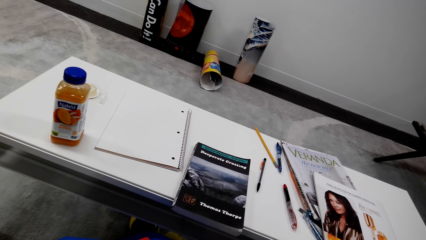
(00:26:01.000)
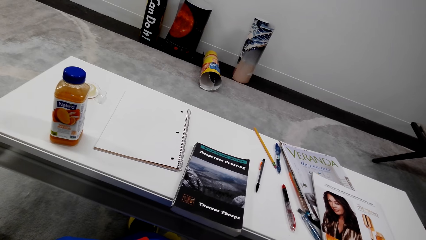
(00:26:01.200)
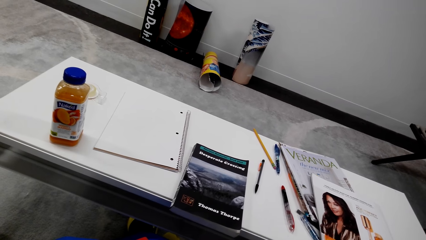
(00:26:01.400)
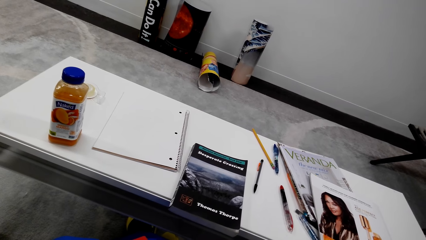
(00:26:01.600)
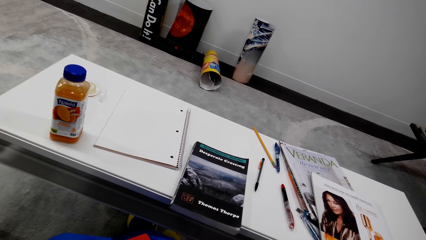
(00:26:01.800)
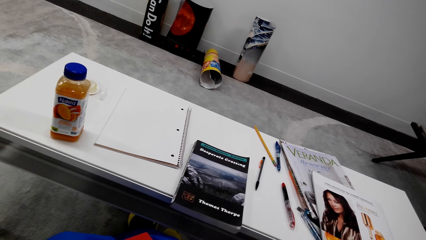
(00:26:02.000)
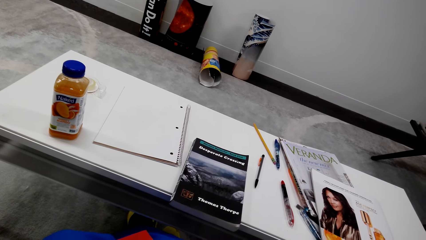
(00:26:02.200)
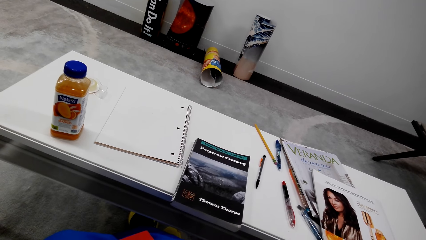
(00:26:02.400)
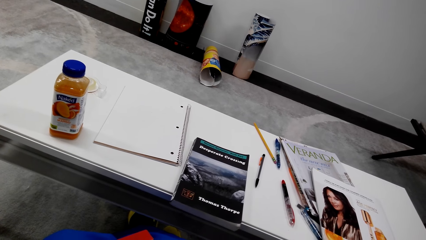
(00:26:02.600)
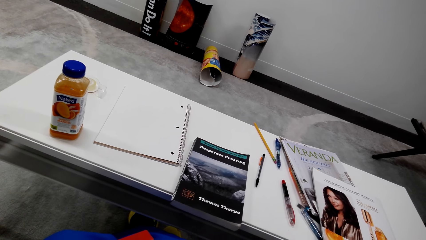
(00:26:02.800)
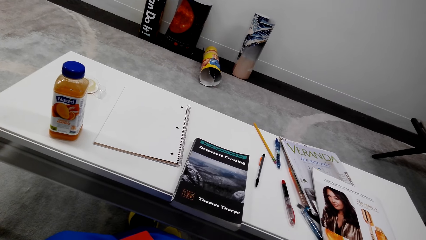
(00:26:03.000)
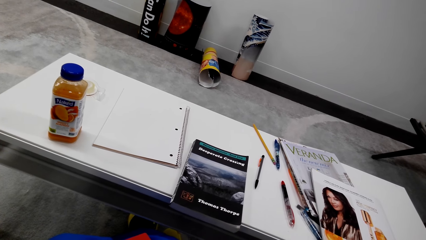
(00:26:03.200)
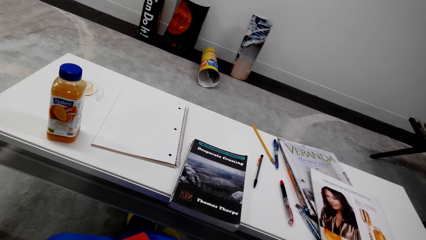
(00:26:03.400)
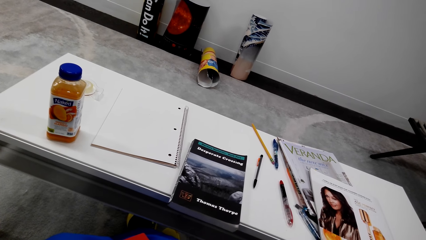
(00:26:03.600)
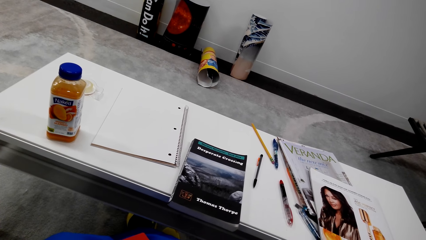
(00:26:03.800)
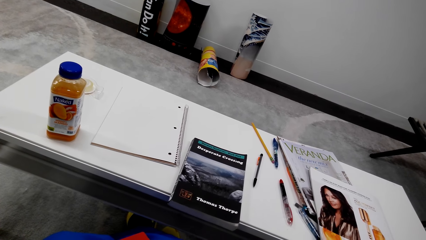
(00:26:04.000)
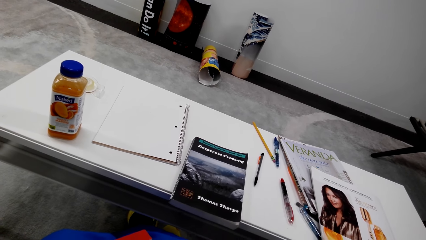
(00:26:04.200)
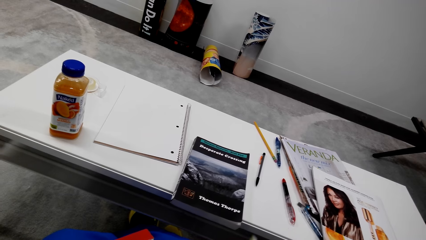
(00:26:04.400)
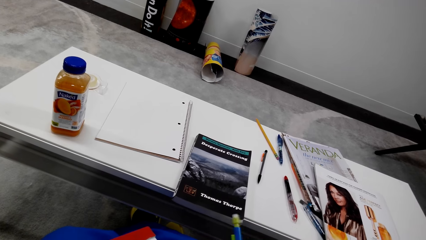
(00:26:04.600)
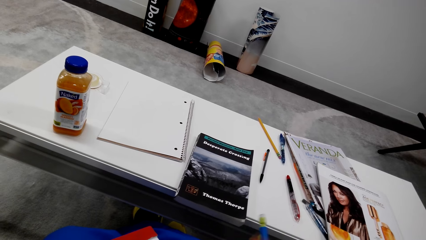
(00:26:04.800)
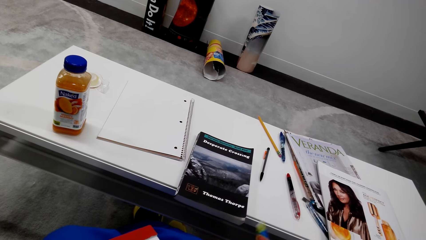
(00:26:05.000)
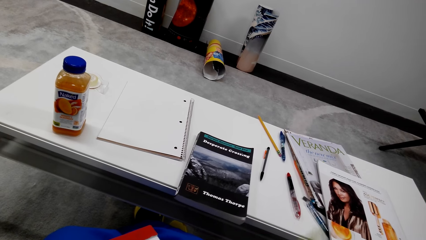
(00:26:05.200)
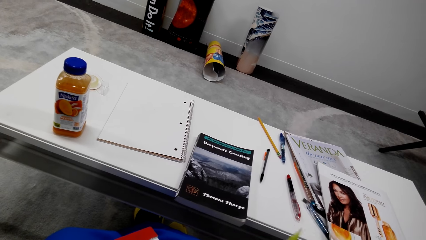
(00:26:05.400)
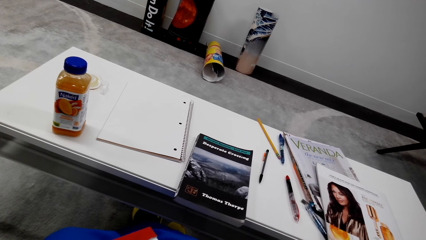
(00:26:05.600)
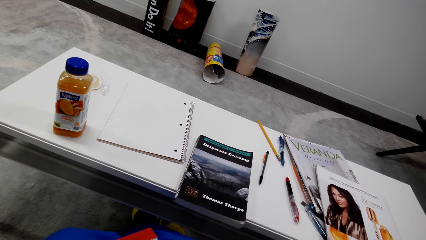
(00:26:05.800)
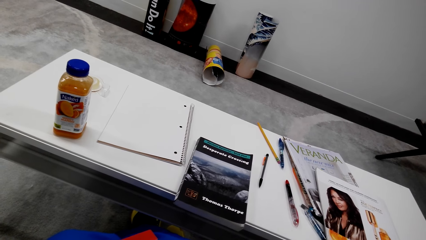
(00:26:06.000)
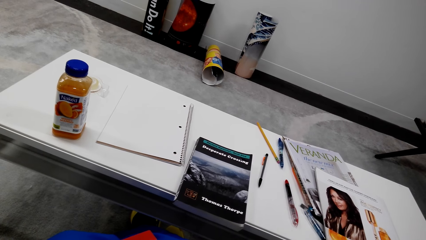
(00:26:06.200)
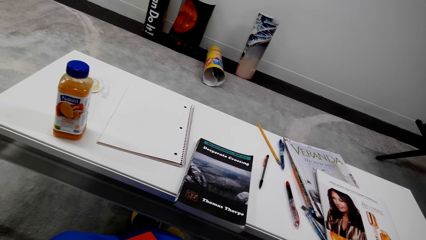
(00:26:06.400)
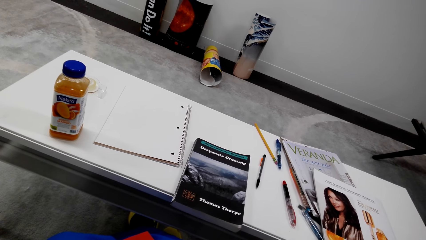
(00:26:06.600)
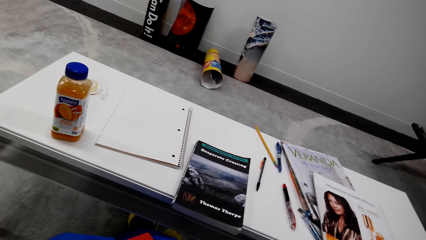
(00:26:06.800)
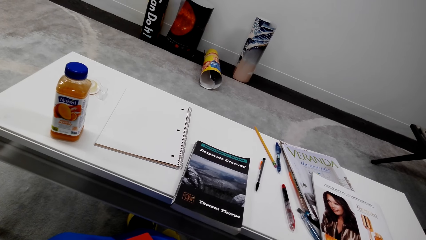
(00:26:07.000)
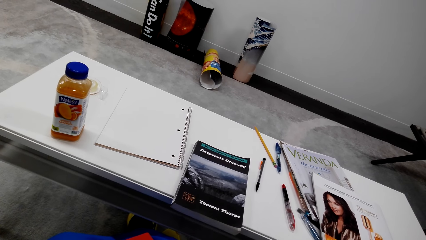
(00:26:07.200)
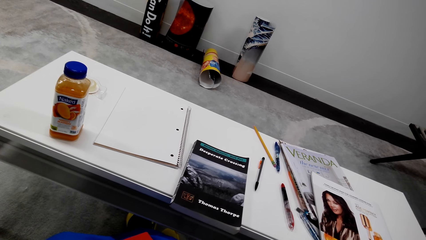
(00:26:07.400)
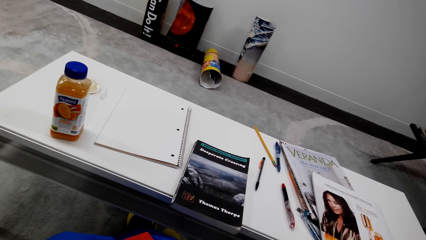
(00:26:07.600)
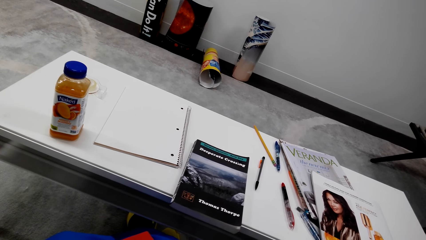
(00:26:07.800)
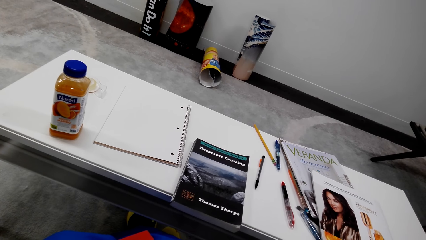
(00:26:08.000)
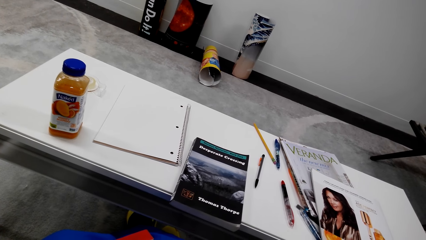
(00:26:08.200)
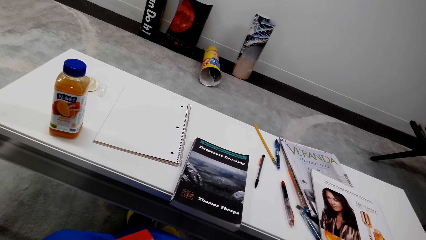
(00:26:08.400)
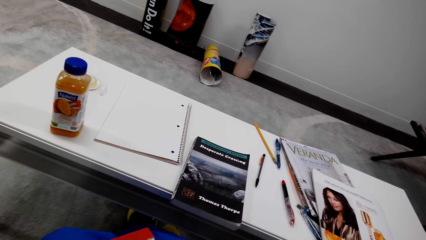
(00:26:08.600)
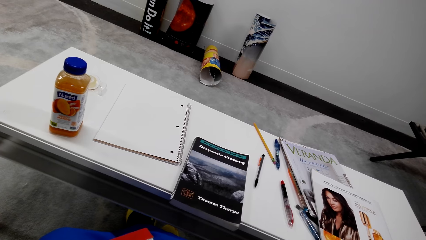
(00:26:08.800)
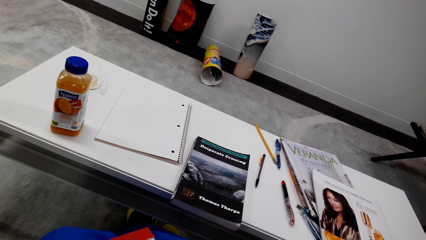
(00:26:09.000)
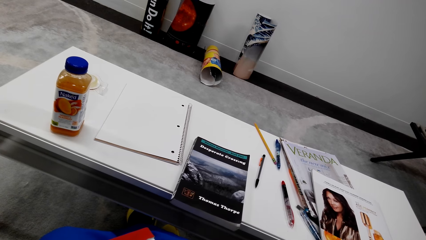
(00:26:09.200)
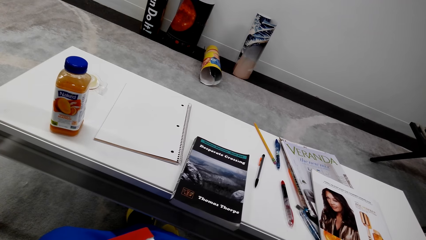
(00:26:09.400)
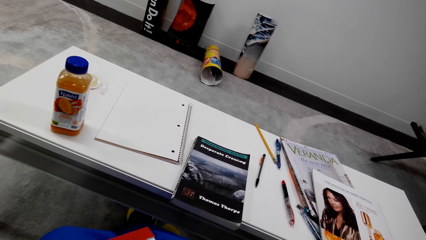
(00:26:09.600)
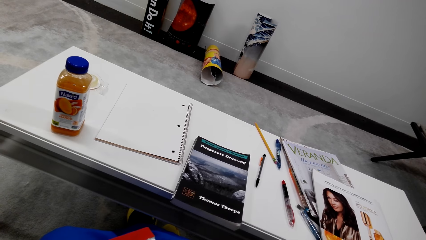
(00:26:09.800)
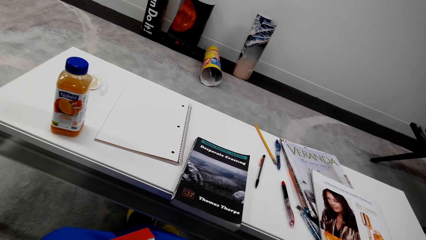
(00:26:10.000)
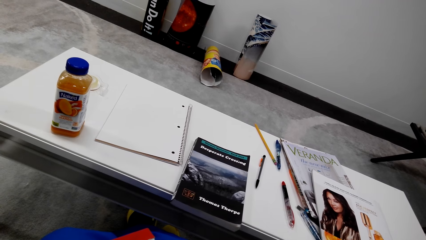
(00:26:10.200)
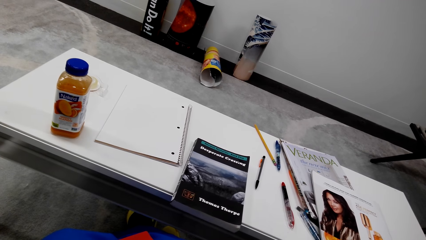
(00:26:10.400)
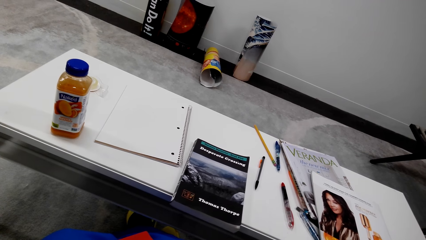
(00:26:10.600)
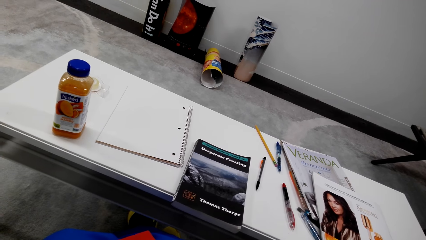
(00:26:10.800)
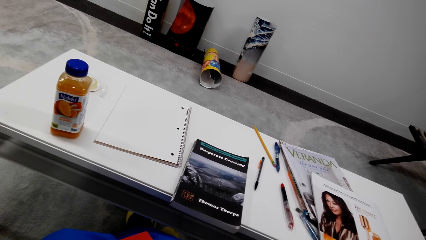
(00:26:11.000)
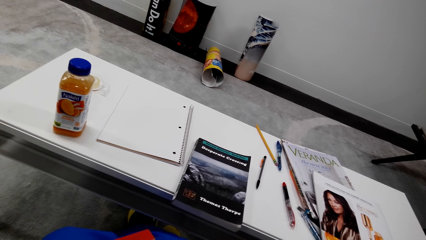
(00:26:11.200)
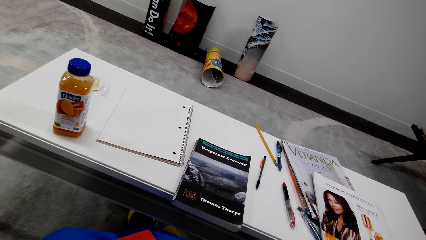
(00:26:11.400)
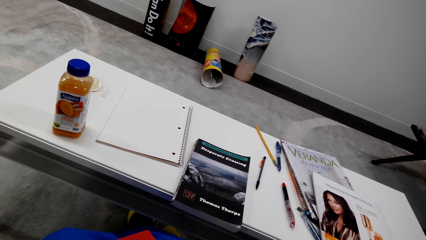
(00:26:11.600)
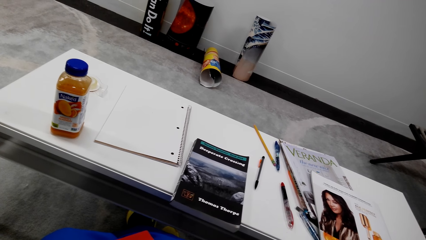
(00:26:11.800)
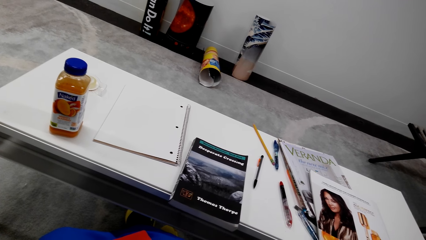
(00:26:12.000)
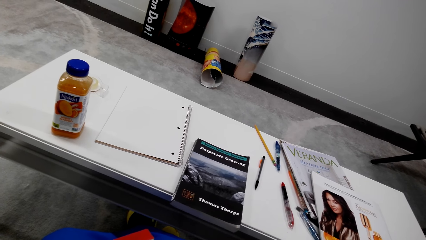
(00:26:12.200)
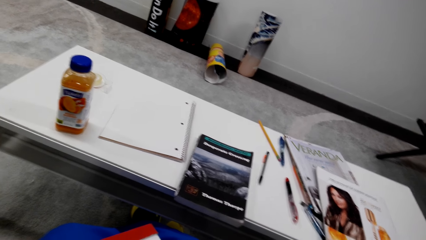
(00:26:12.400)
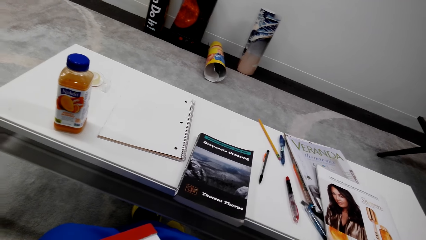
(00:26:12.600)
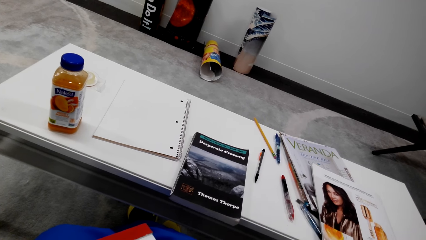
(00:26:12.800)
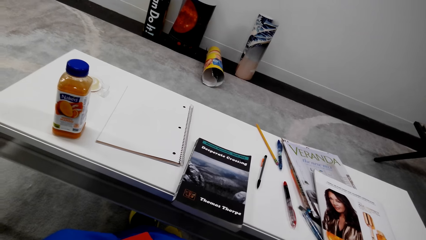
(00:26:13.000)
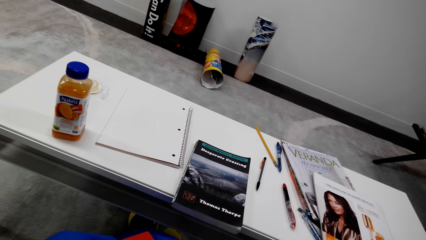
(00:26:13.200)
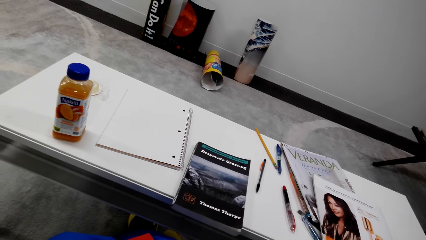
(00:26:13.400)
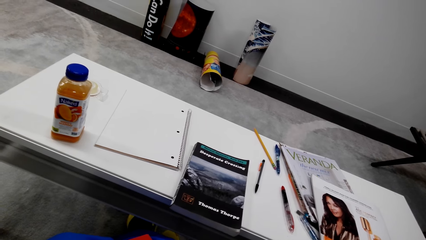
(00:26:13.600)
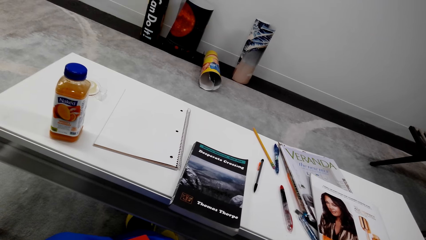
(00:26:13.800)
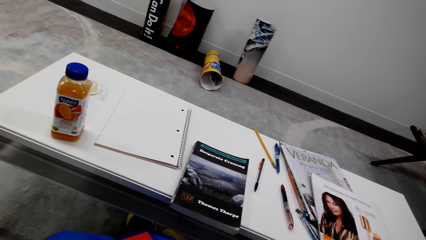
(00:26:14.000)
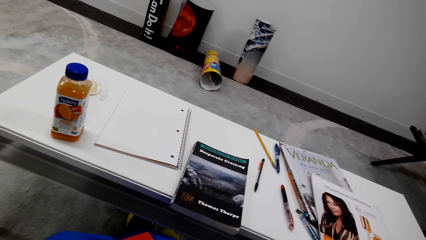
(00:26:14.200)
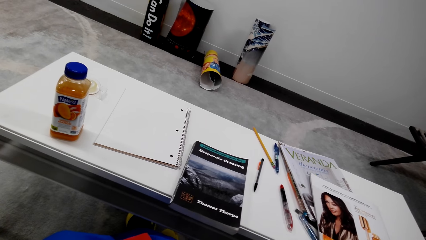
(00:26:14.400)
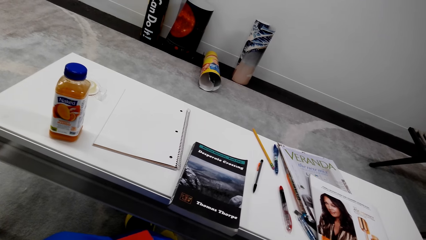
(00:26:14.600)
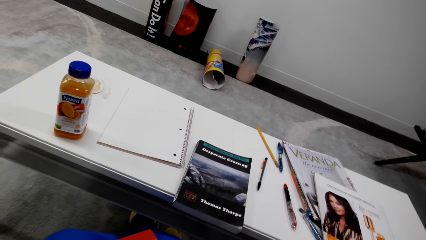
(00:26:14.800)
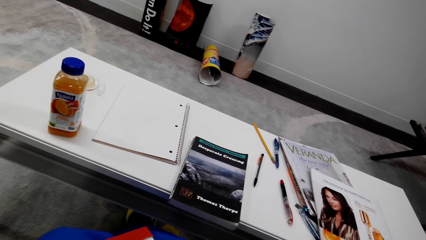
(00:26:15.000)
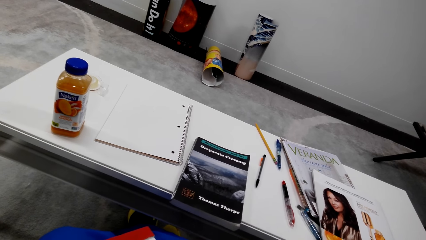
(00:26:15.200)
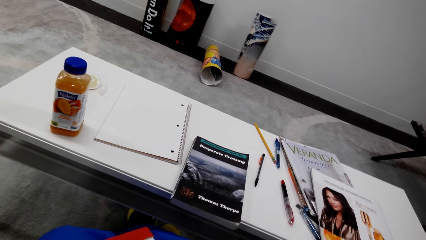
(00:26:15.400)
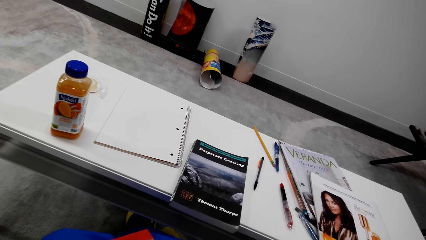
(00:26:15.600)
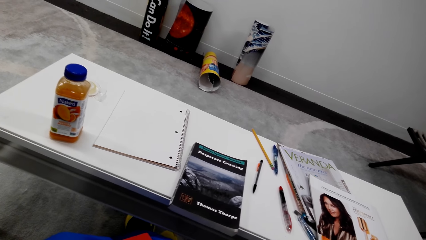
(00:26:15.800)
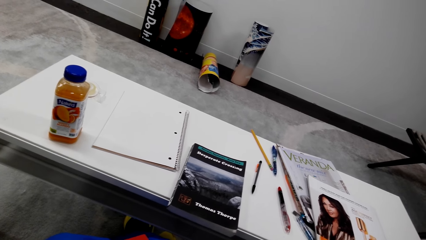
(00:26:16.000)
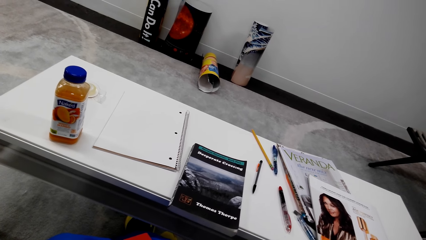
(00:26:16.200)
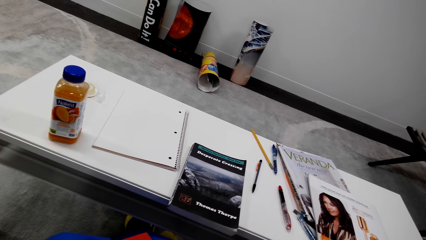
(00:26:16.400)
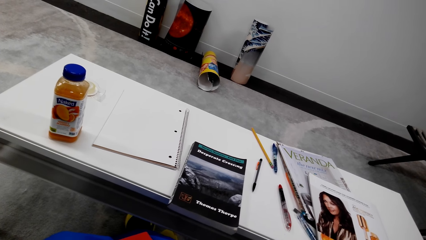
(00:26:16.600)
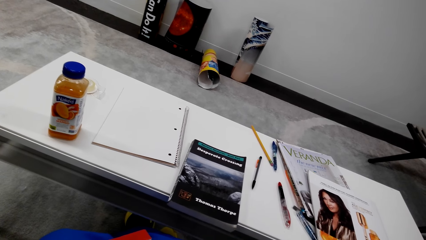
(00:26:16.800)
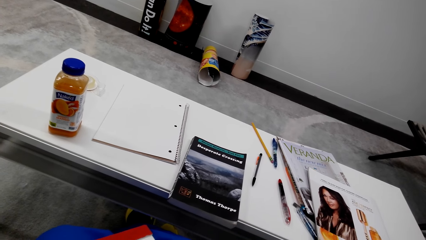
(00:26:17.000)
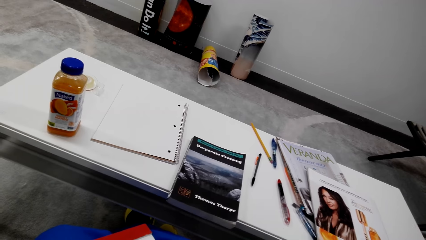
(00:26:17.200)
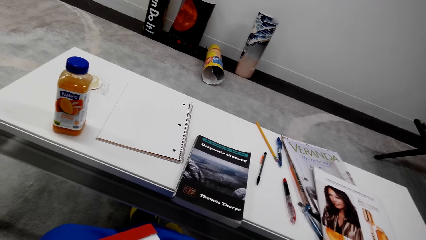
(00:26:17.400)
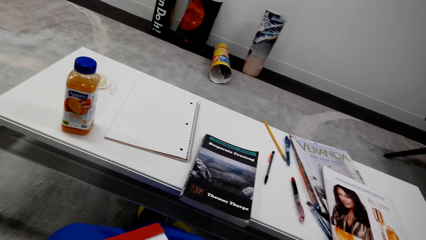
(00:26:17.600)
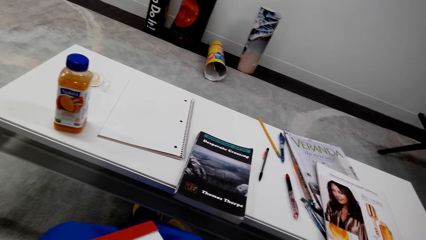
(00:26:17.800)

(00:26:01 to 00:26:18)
The camera wearer converses. They converse repeatedly.
